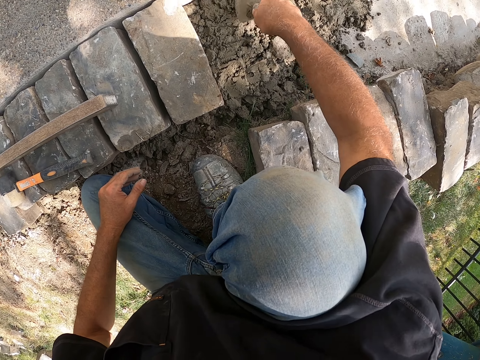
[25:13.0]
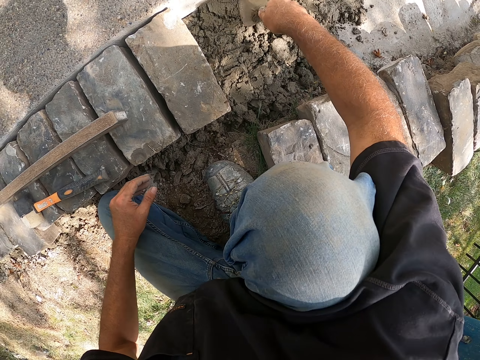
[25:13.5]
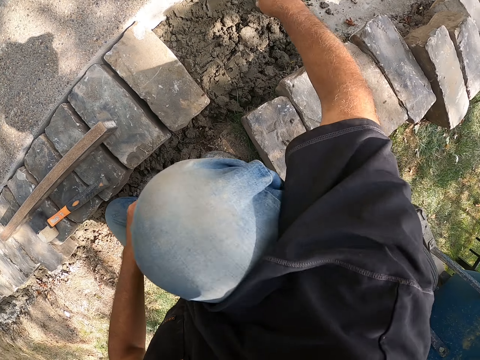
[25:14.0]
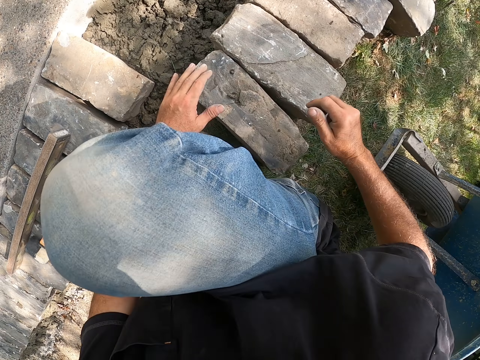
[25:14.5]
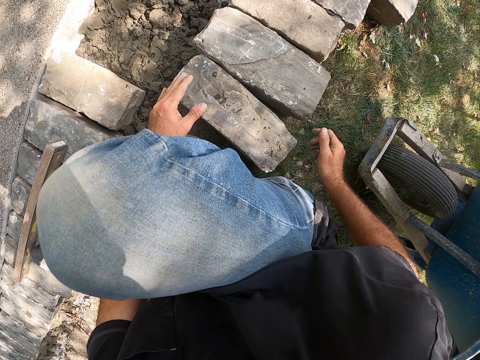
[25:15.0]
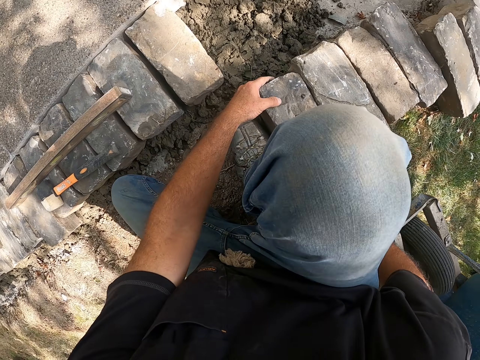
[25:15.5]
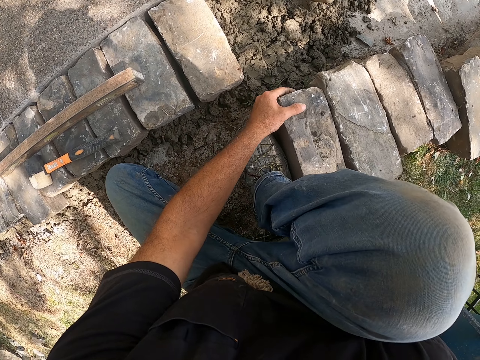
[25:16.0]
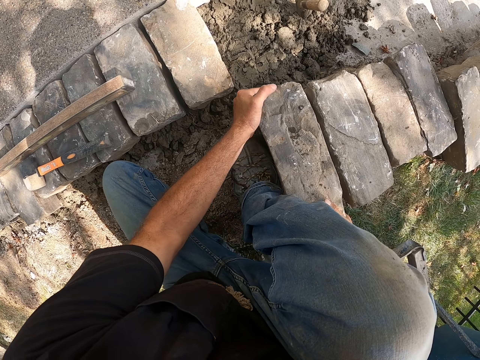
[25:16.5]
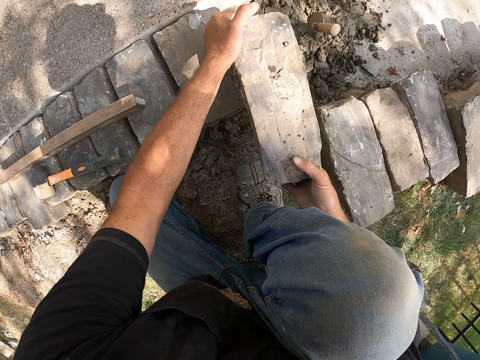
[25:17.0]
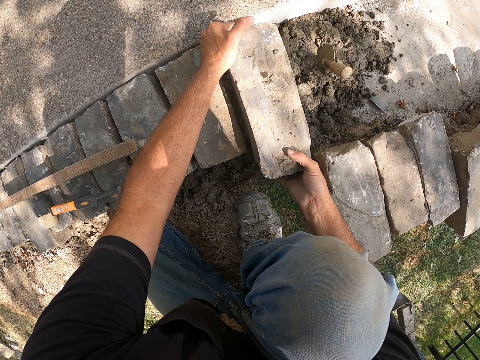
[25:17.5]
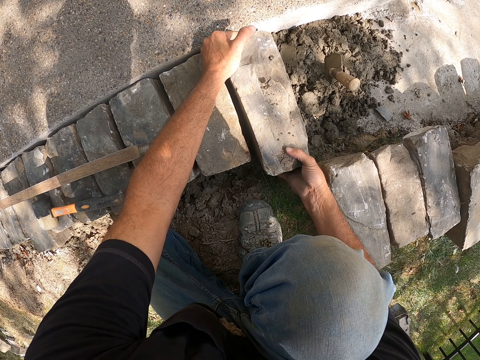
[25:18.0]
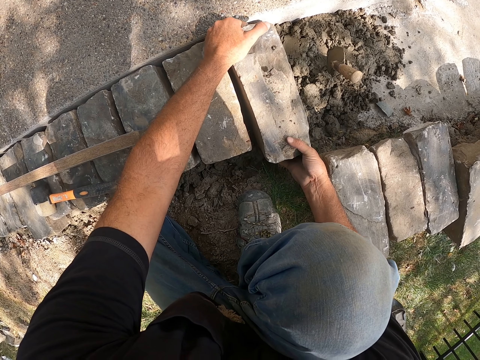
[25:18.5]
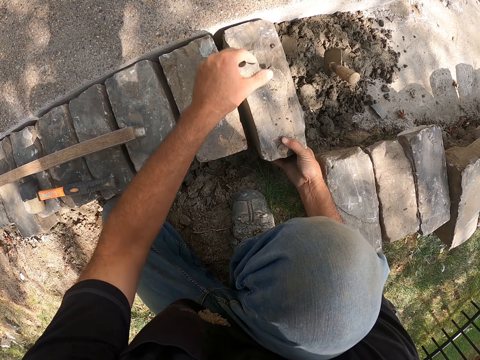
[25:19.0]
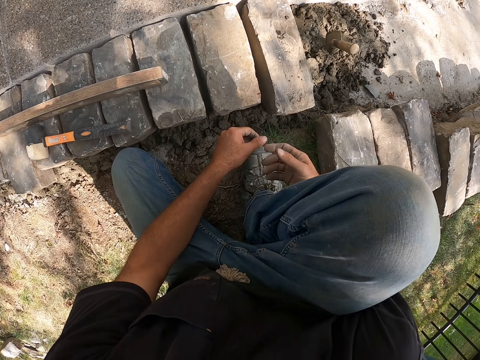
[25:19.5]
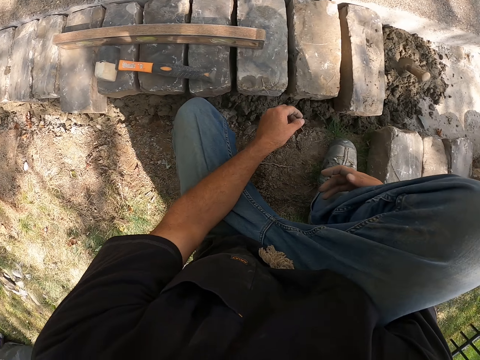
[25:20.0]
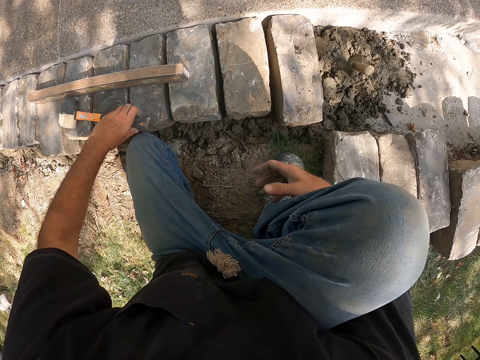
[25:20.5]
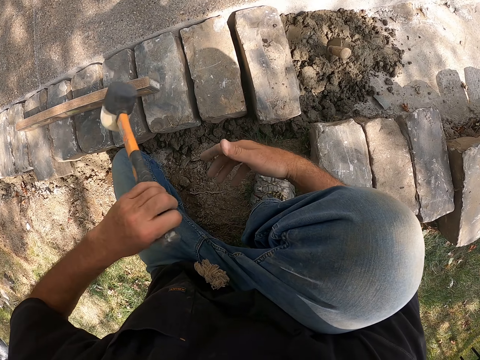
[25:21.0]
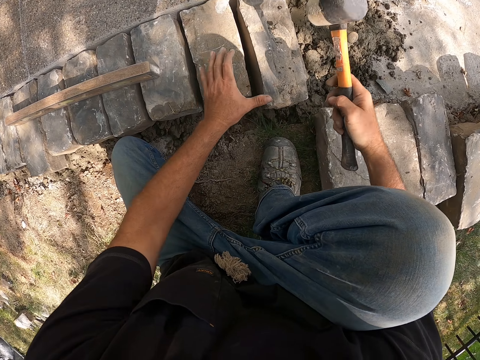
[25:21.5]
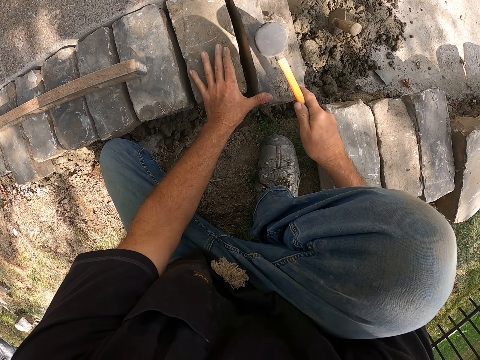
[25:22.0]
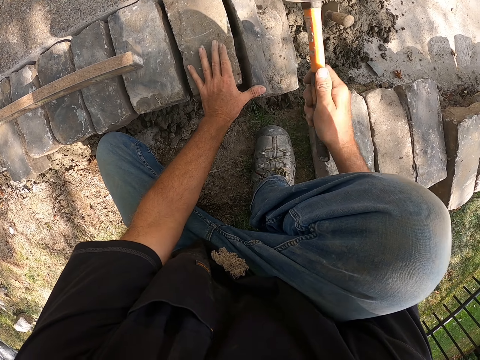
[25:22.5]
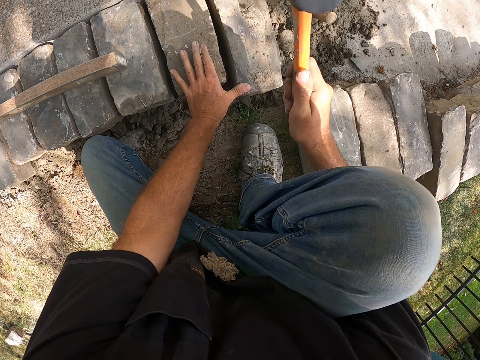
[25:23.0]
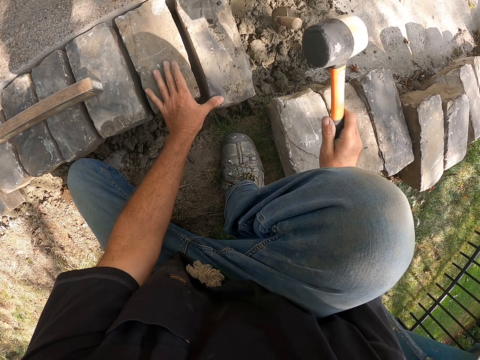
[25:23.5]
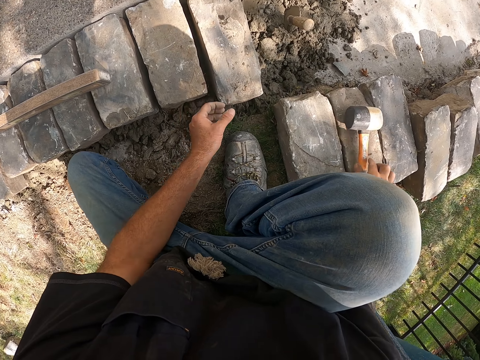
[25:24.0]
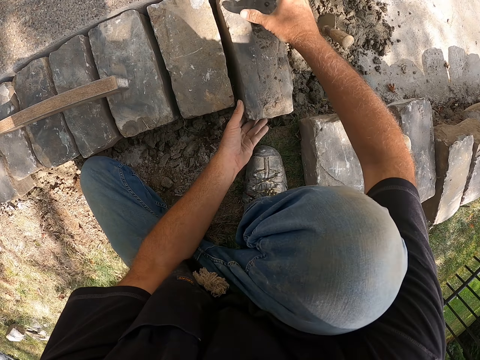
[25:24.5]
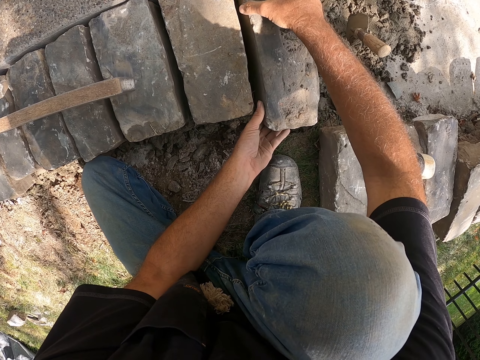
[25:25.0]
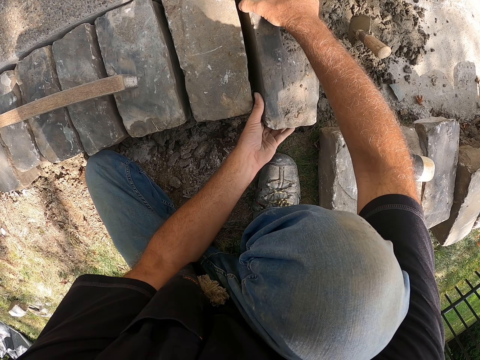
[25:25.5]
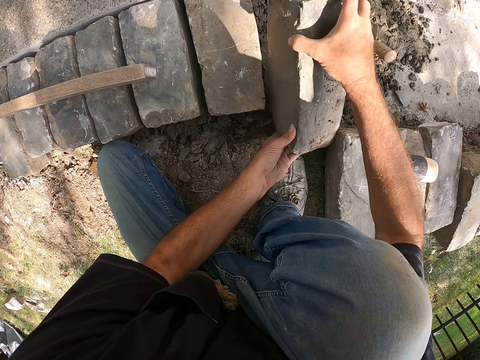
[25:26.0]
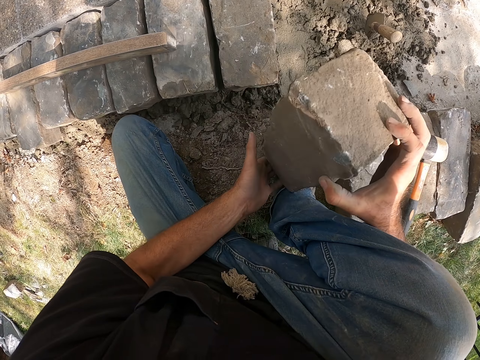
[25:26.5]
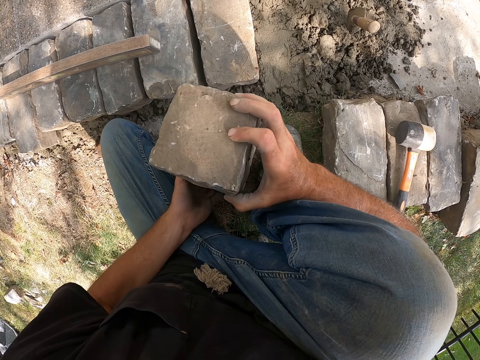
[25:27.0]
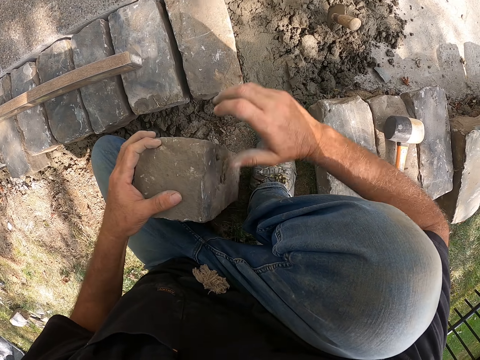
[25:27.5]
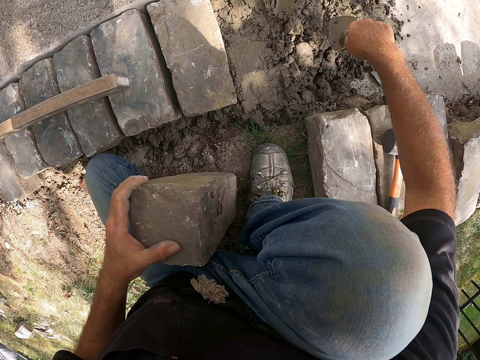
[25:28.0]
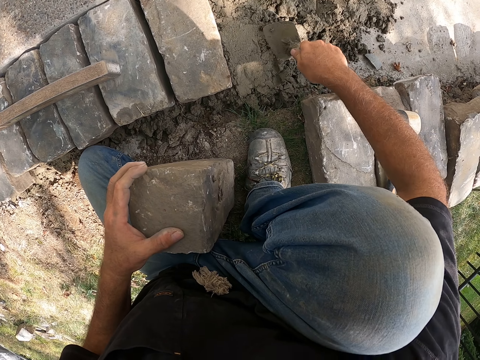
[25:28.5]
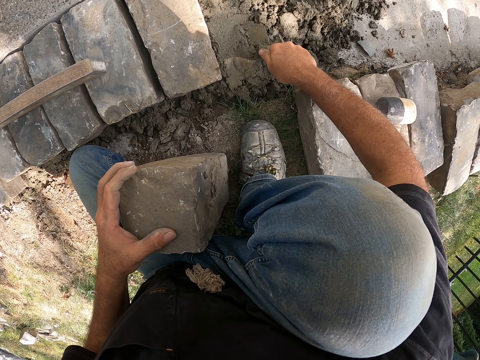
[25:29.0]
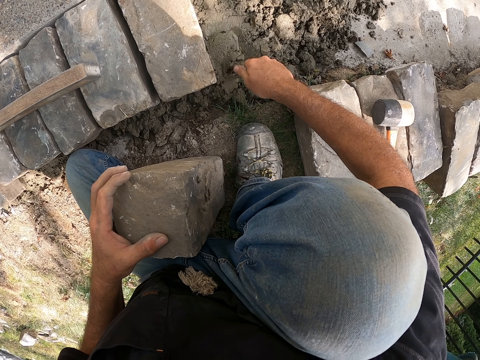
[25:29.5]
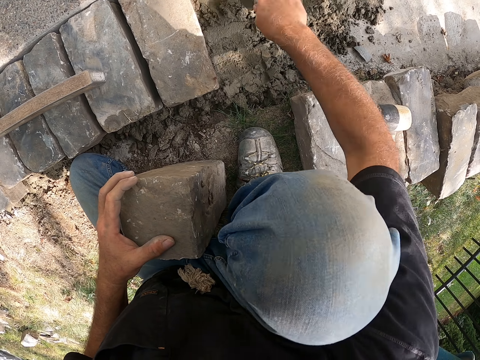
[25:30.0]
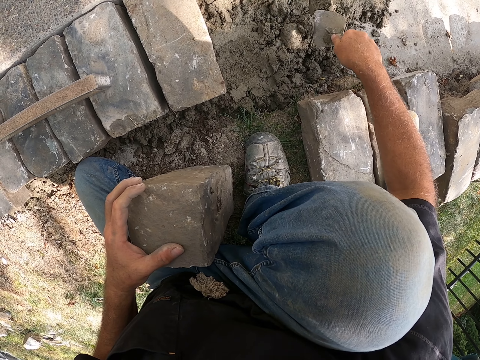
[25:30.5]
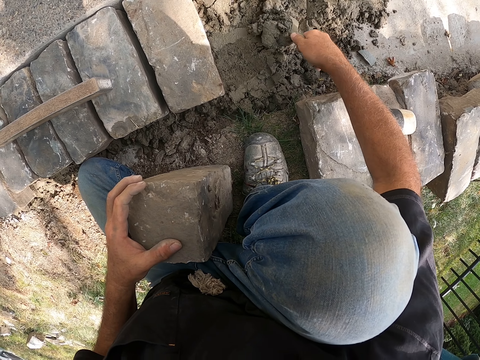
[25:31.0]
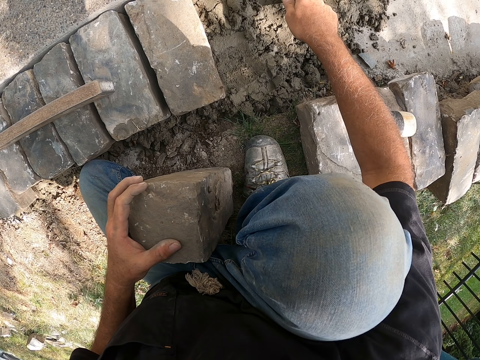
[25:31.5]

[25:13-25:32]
The camera wearer picks up a block from the ground. They adjust the block on the ground. They pick up a hammer. They hit the block with the hammer. They put down the hammer. They pick up the block from the ground. They mix cement on the ground.

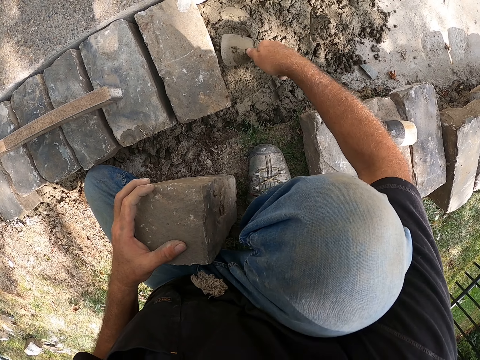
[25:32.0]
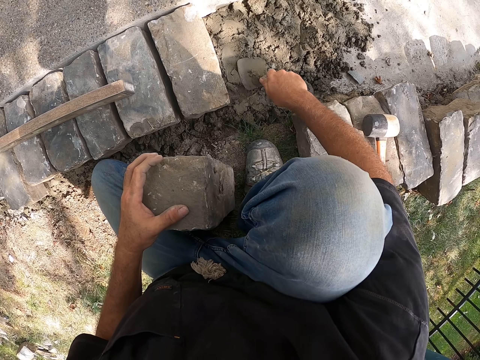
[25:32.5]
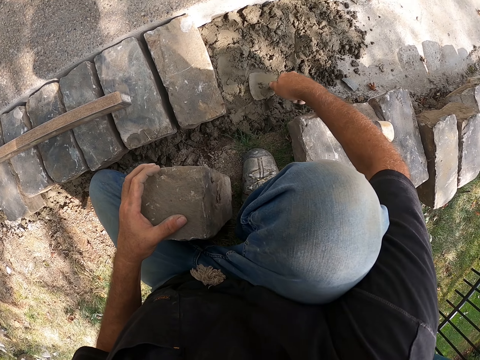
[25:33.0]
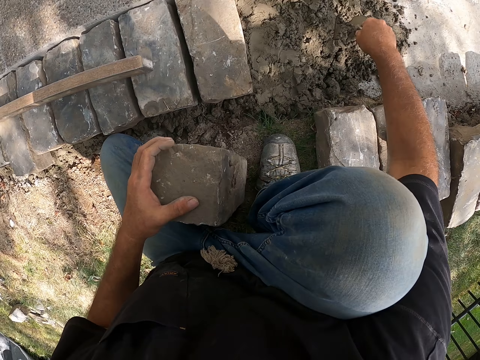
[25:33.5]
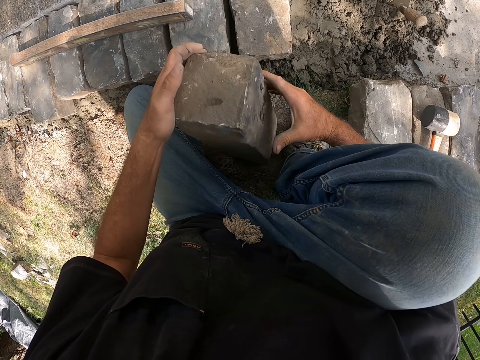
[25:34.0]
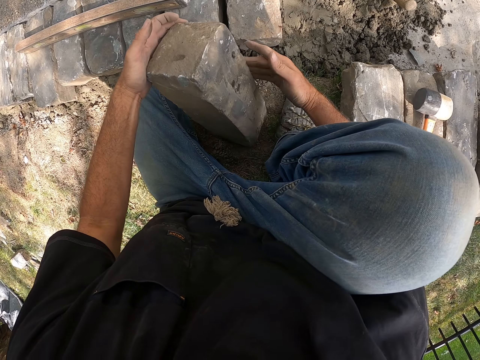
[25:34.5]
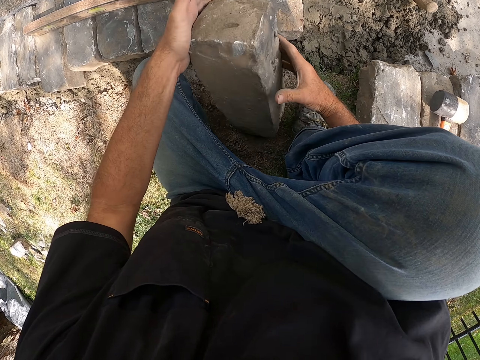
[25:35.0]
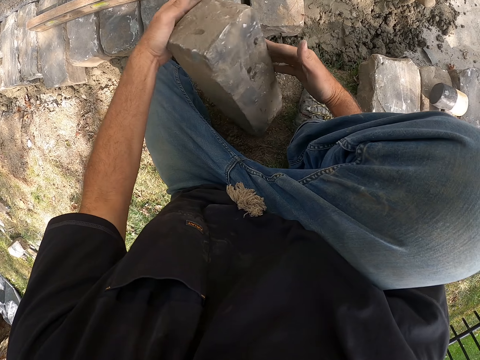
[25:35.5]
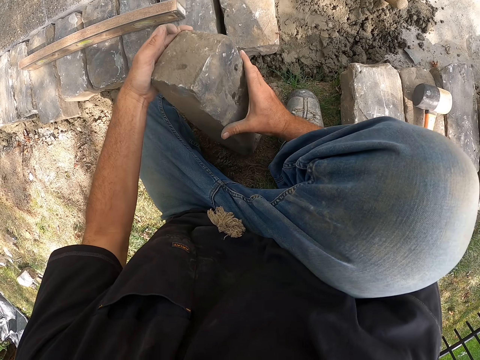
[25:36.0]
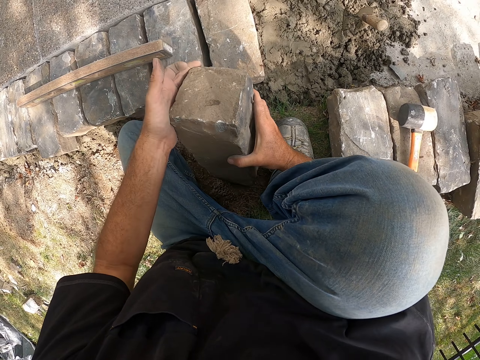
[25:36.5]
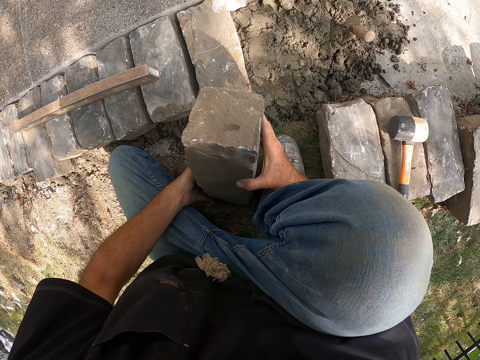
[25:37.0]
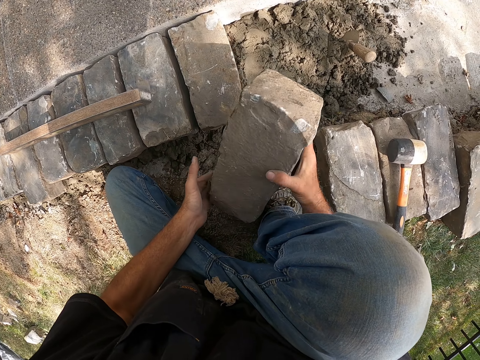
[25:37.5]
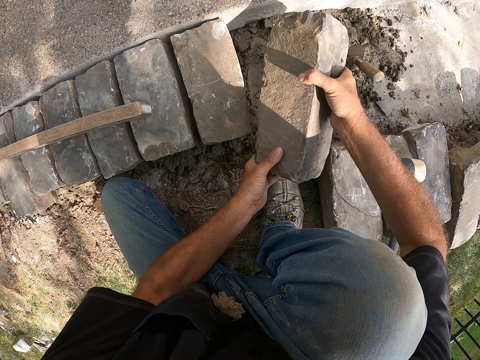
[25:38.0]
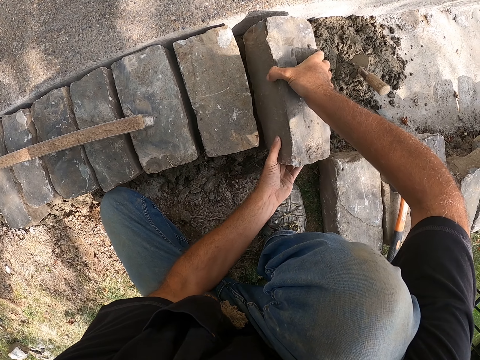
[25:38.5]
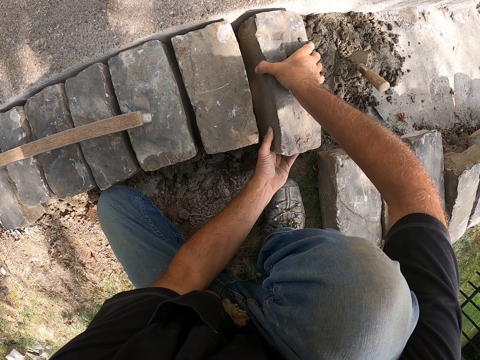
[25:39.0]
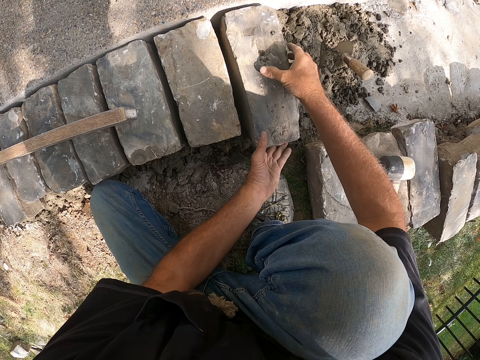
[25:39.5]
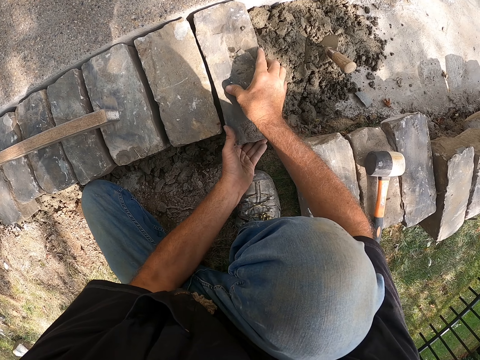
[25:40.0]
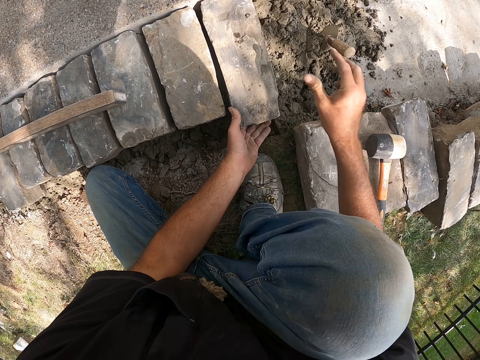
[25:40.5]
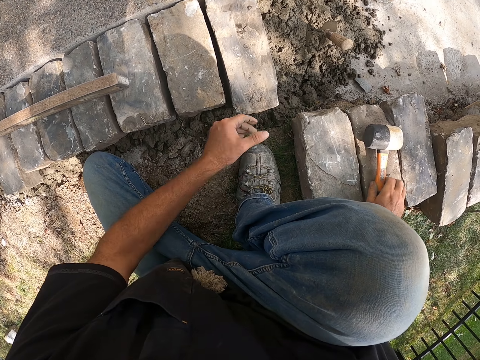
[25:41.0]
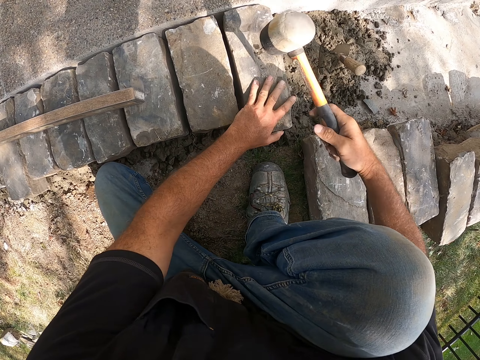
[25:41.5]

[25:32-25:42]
The camera wearer looks around a construction site. They adjust a block on the ground.
